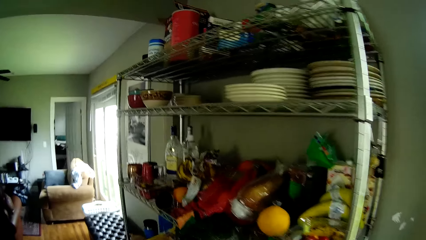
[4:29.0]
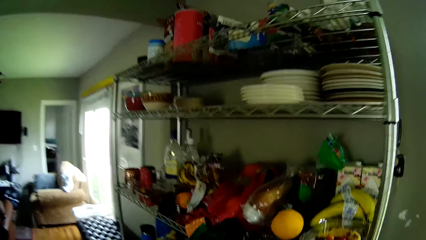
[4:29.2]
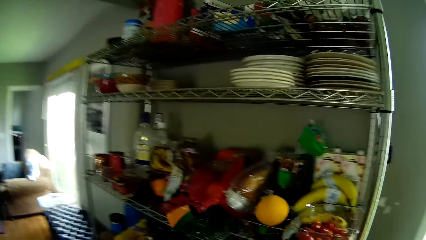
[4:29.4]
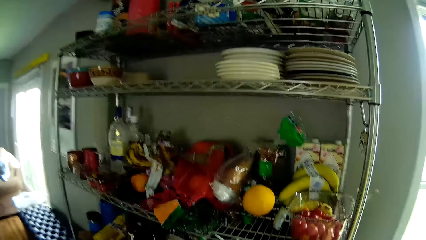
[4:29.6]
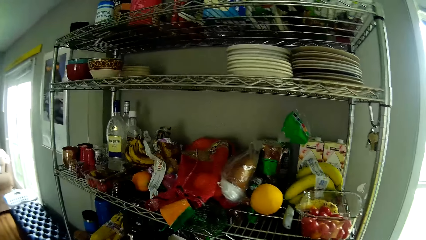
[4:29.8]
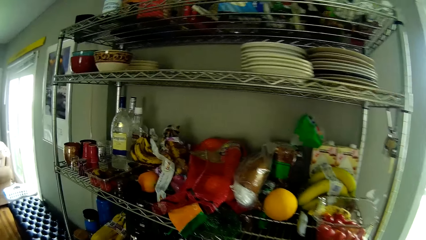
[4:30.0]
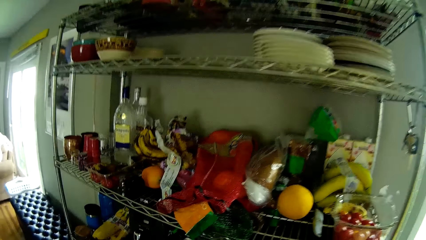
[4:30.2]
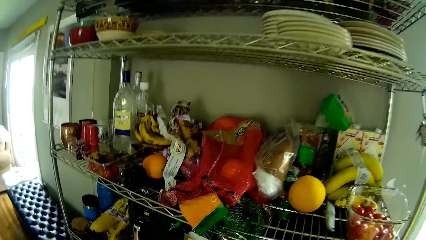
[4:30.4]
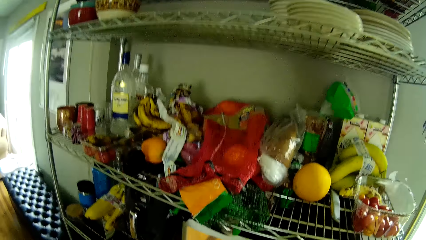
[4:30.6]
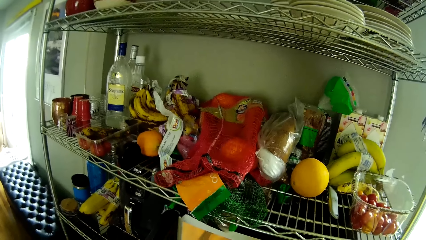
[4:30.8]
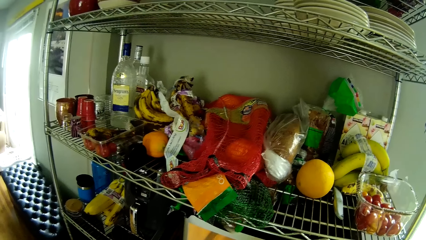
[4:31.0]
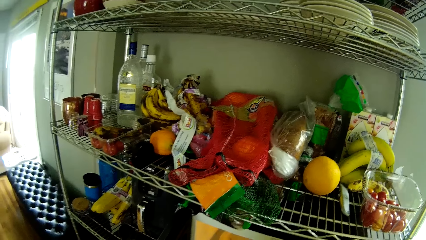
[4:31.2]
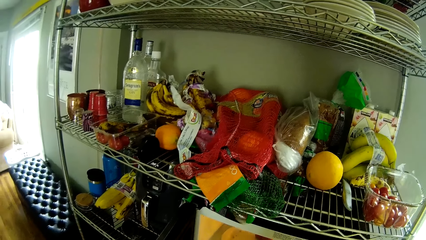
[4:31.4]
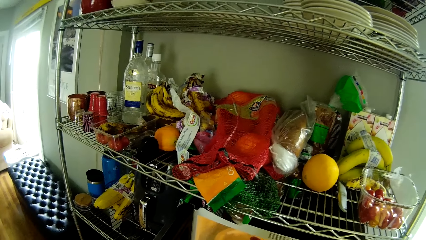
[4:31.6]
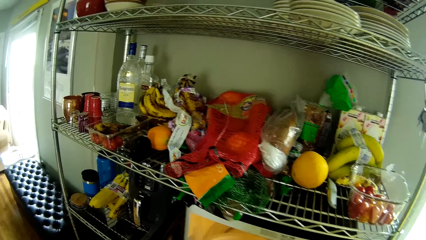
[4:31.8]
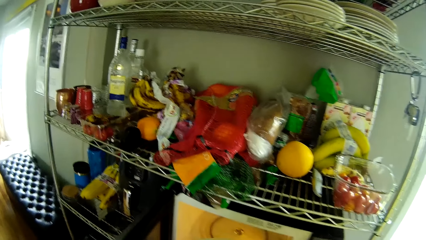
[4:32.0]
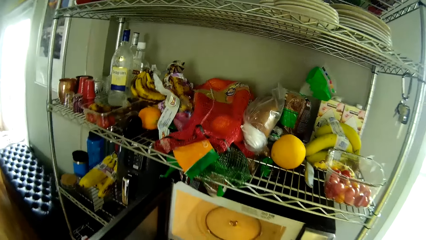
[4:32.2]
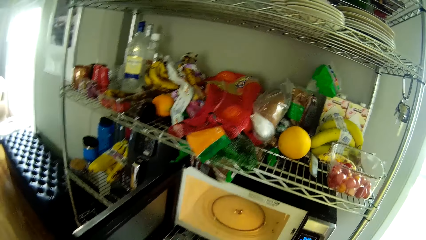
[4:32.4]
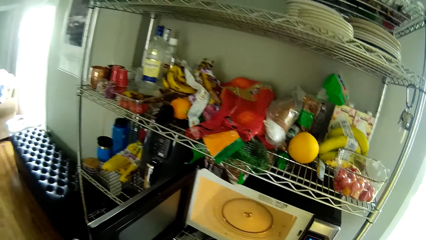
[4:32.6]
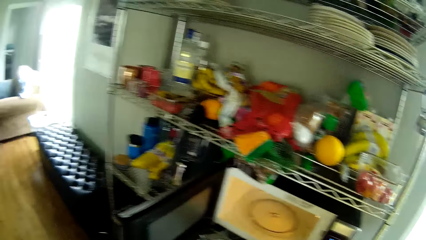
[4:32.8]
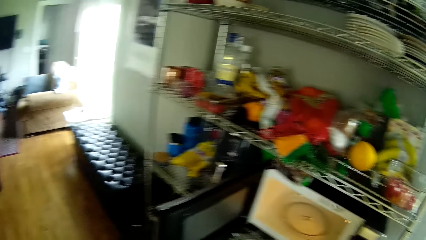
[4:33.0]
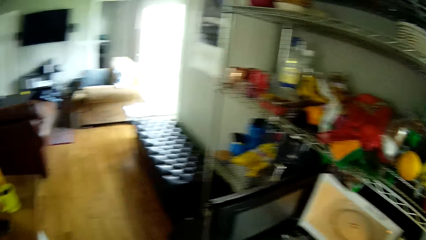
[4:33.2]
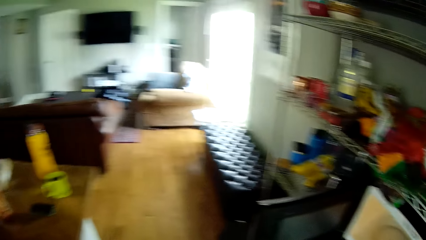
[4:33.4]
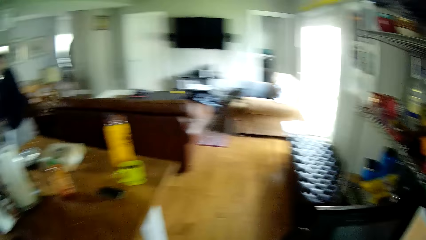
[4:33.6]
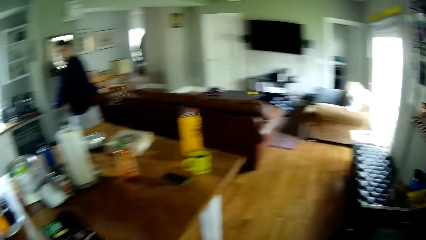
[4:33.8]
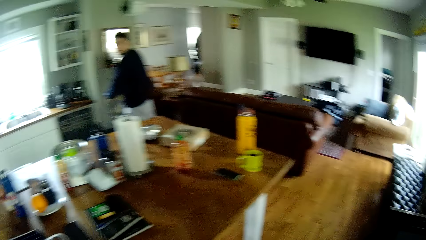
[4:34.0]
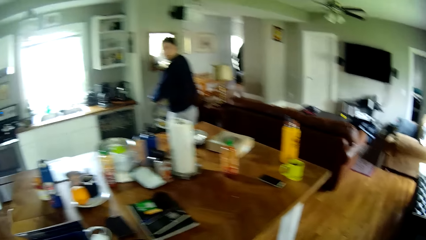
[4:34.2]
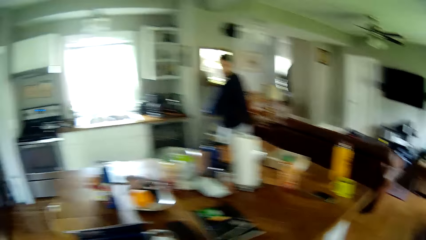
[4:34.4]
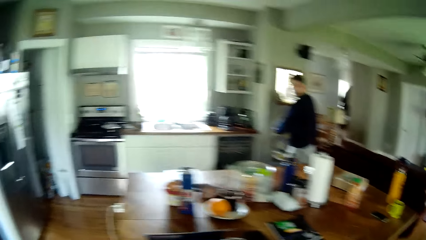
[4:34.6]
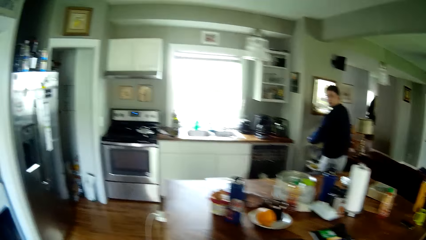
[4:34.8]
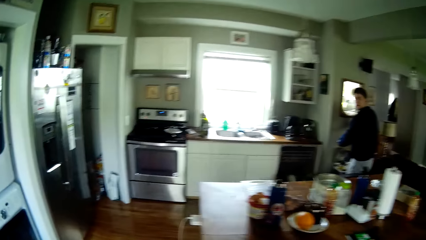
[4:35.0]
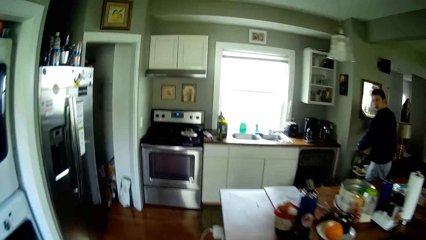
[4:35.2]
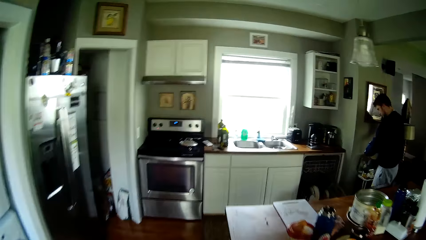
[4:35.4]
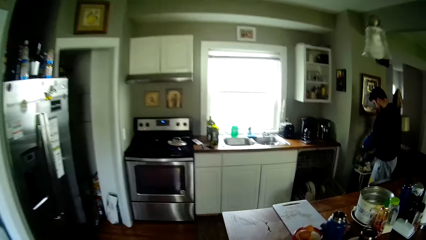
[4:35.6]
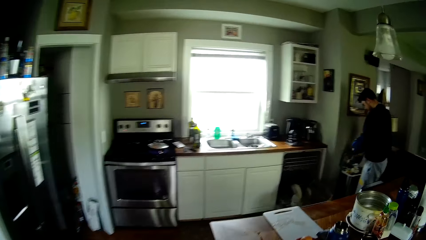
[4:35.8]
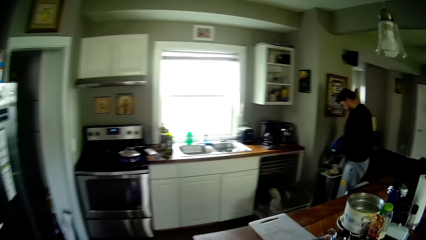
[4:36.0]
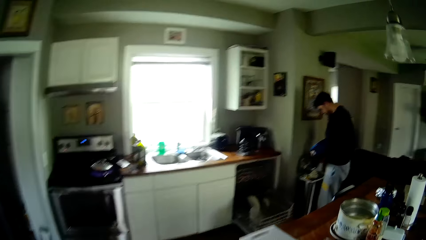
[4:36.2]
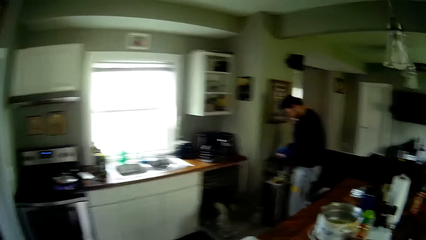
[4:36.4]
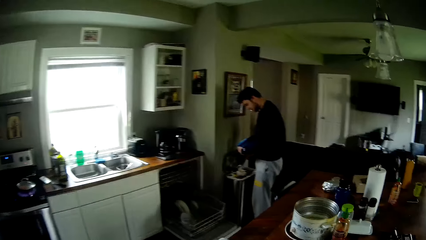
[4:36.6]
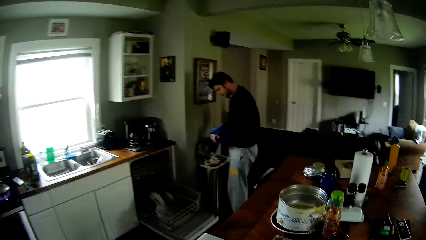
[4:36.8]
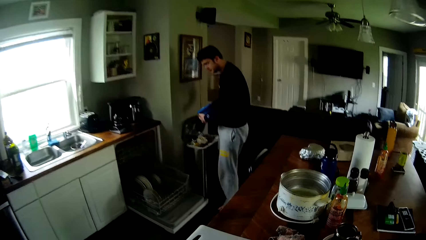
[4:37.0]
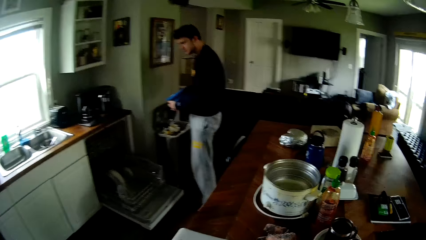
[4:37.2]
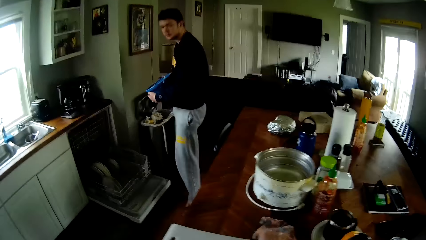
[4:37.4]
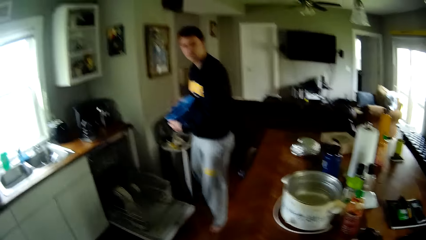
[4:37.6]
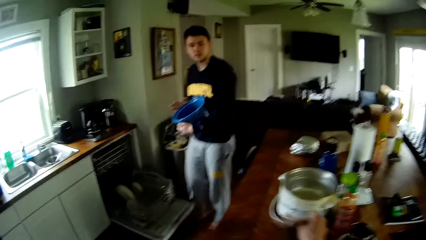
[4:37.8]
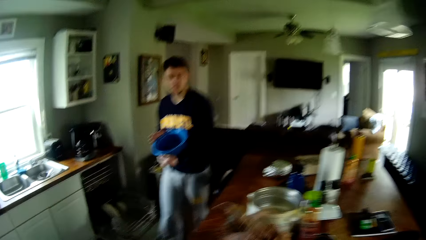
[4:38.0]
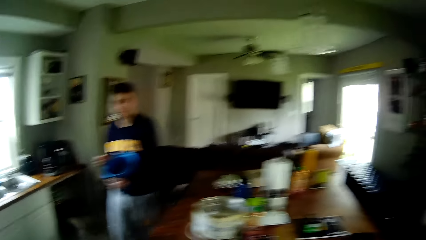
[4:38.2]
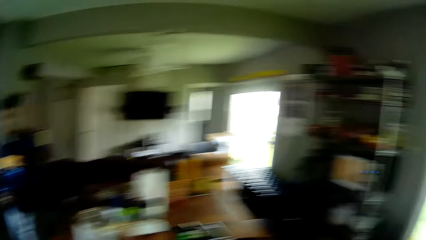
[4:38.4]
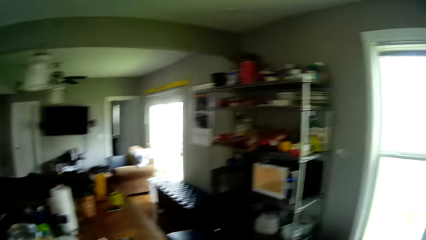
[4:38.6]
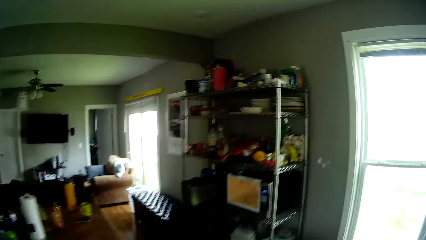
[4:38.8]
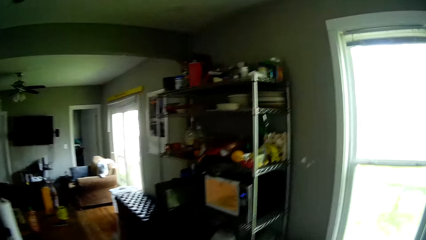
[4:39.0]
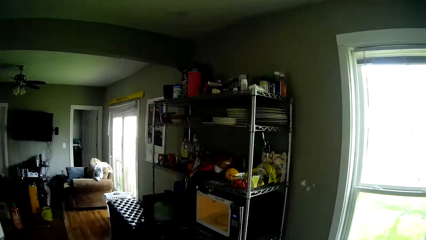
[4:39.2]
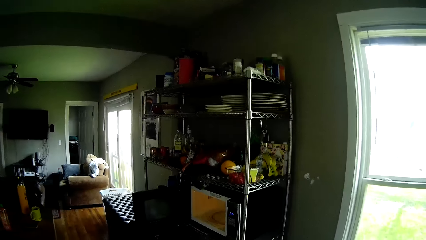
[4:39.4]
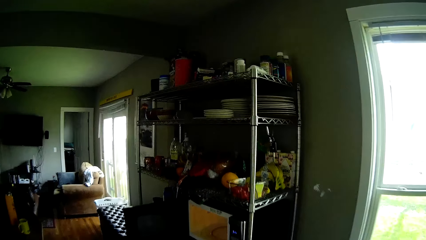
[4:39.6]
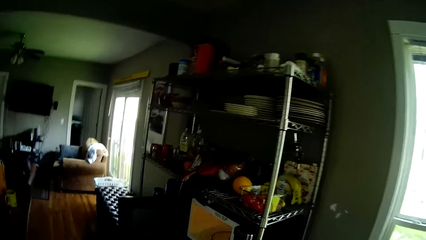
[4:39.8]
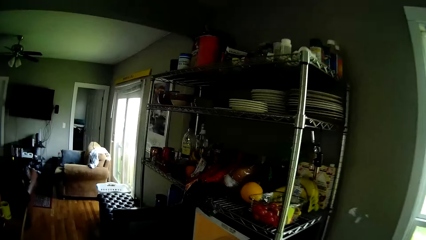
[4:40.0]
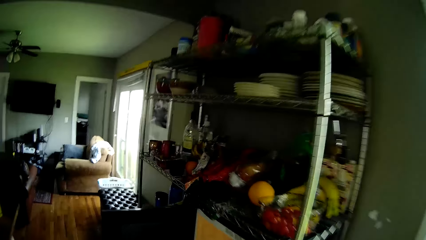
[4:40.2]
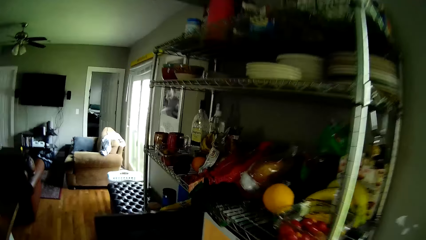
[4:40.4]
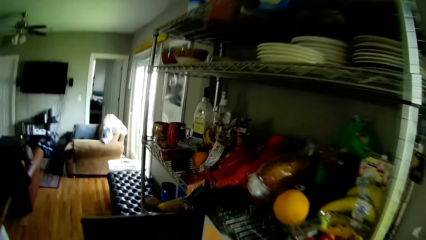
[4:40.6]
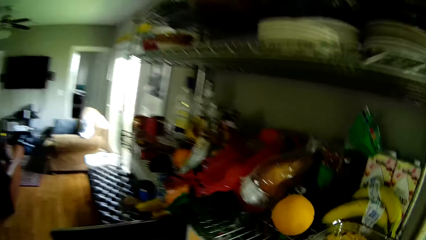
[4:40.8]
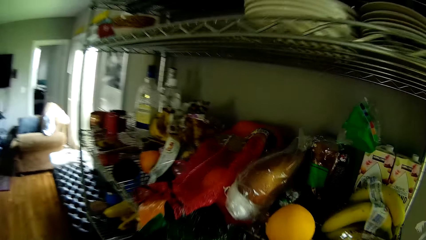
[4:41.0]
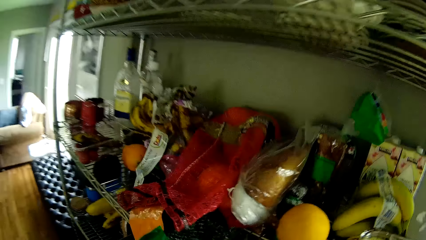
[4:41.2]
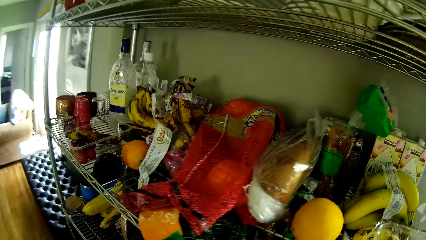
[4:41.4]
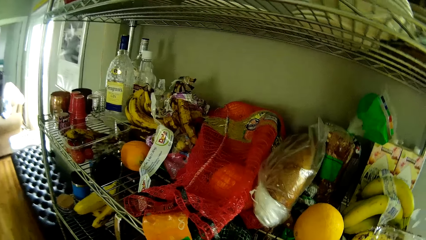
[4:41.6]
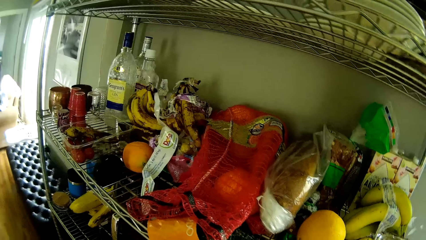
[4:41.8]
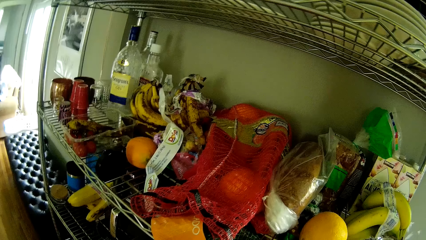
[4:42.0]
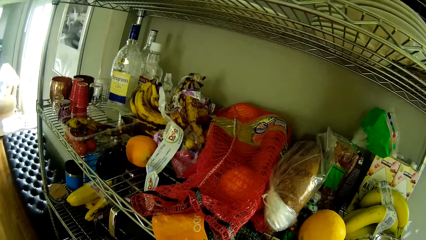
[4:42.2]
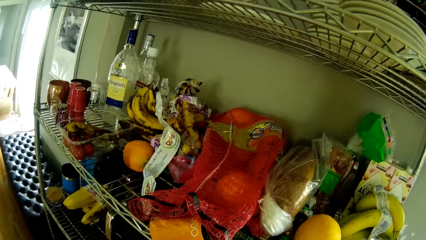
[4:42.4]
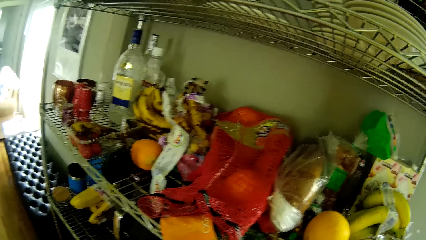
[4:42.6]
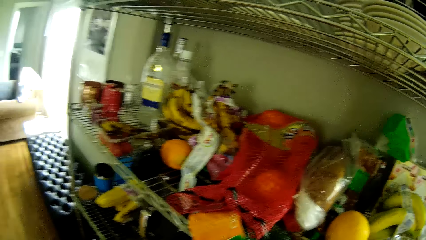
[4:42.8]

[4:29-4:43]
The camera wearer converses with the man. He looks at the food stuffs. He takes out a plate from a microwave in the plate rack. The man pours dirt in a waste bin from a bowl in his hands and holds the plate. The camera wearer picks up a napkin from the kitchen counter with his right hand. He walks towards the microwave.

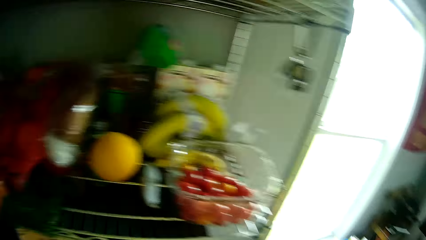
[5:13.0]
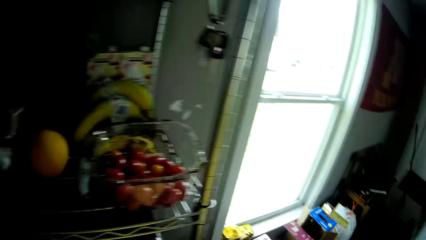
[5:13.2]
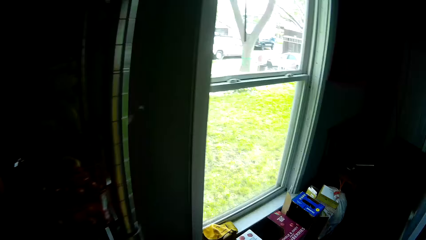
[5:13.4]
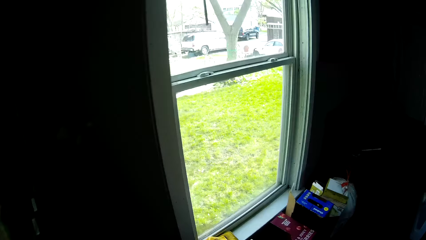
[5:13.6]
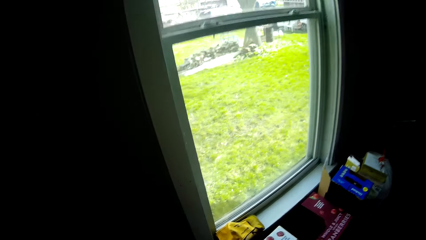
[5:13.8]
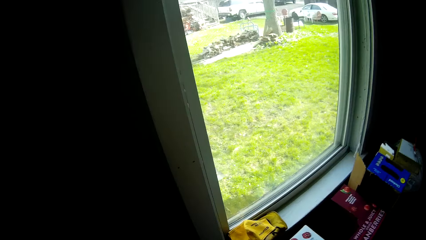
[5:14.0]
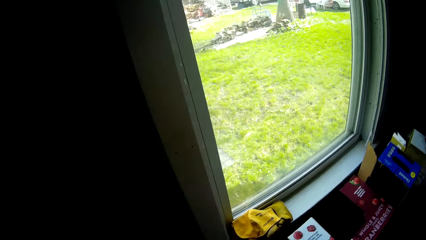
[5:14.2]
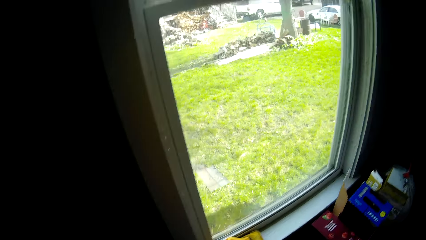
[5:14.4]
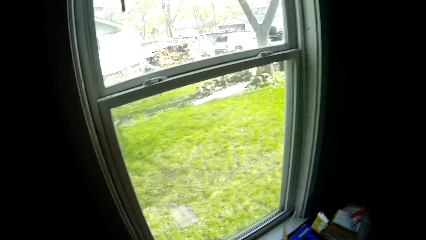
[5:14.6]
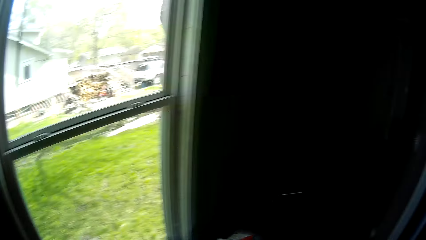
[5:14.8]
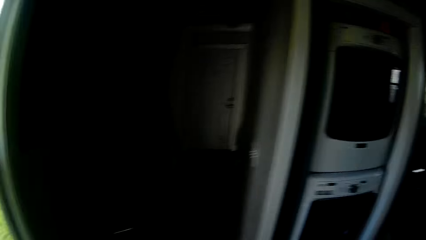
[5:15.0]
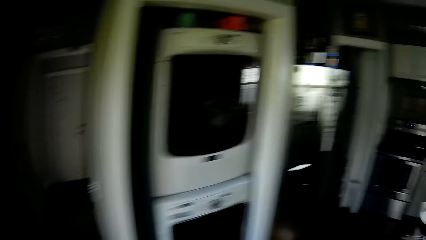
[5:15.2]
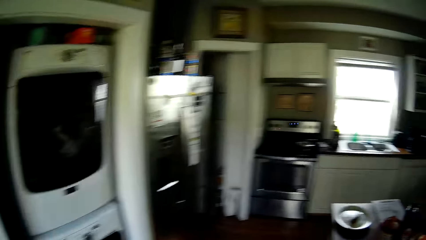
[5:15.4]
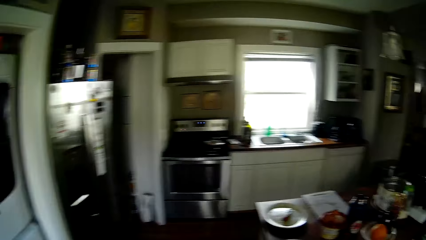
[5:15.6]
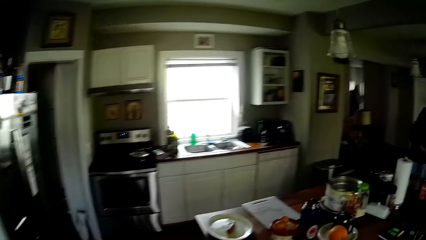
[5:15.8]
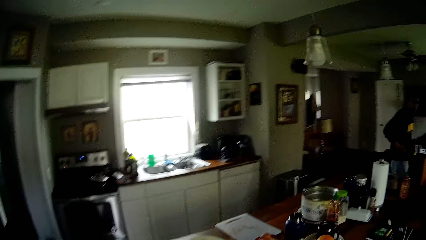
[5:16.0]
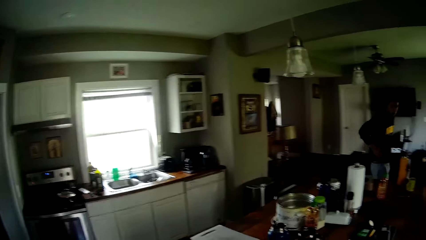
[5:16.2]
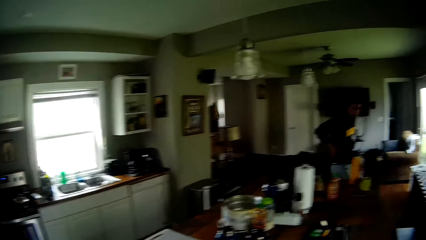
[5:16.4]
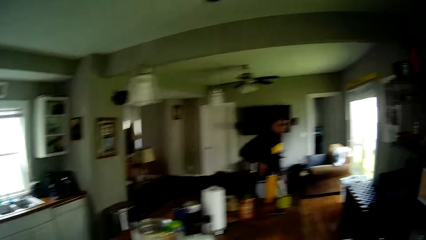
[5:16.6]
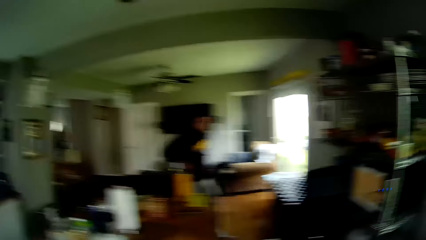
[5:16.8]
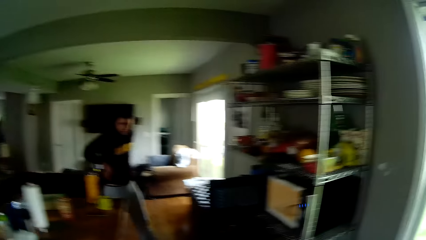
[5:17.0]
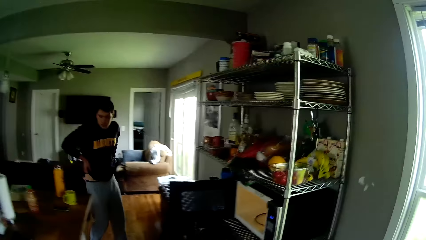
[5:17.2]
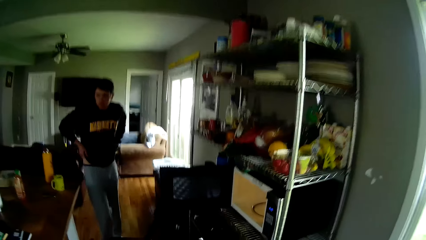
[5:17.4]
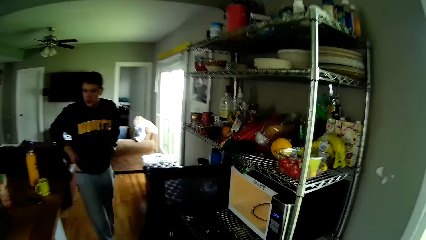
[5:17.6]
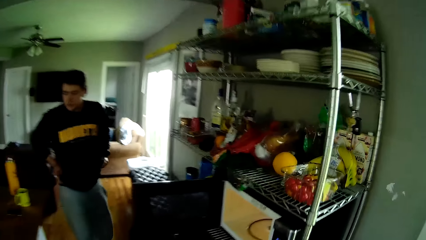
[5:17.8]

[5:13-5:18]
The camera wearer rinses the sponge in the sink. They walk in the kitchen.
